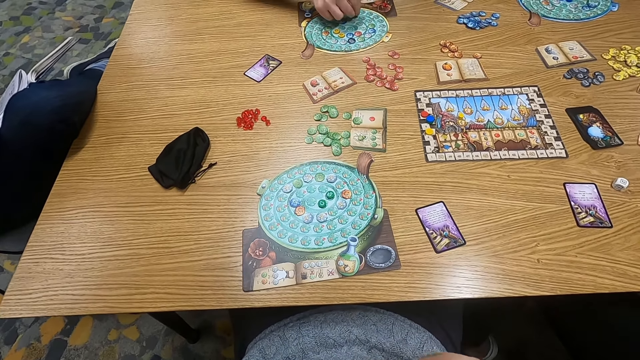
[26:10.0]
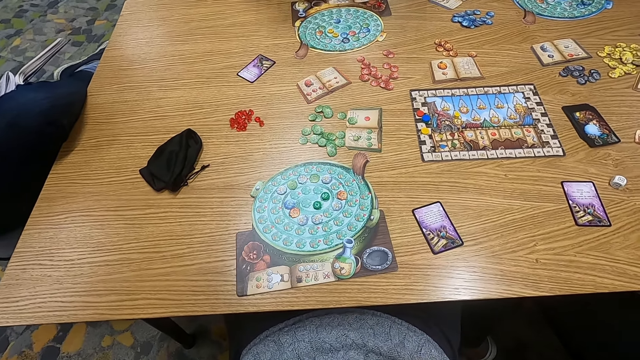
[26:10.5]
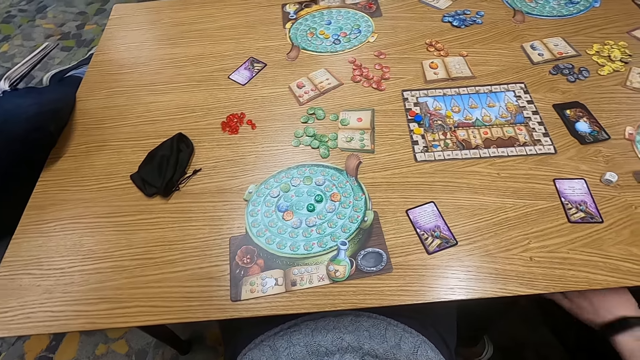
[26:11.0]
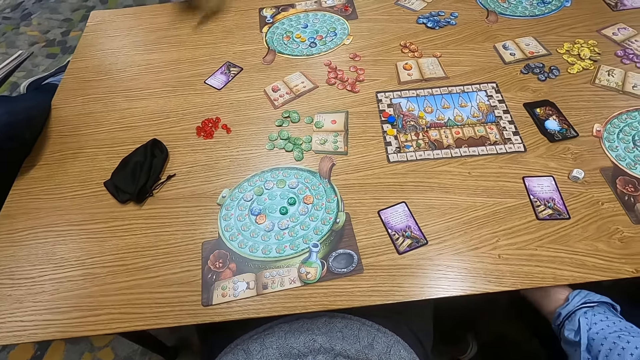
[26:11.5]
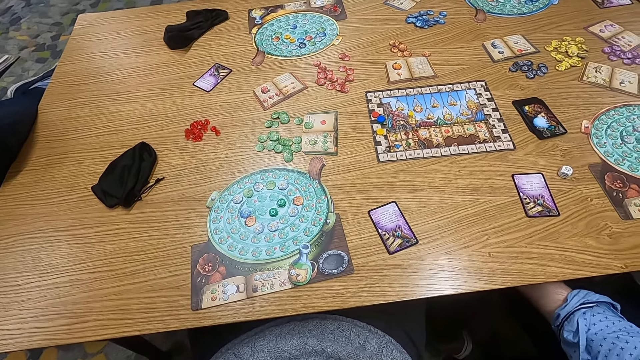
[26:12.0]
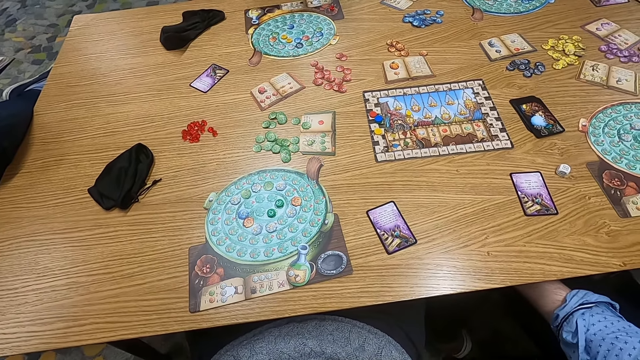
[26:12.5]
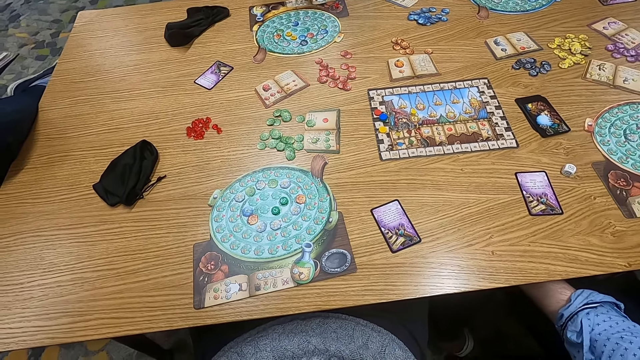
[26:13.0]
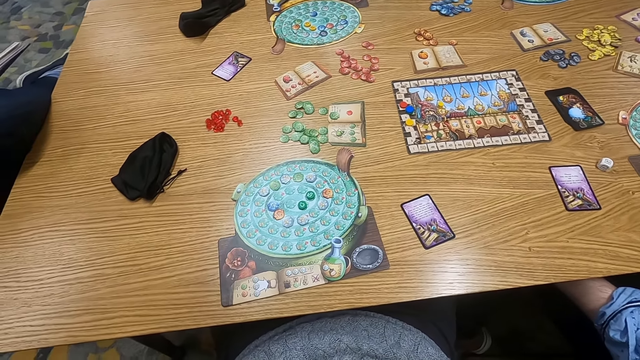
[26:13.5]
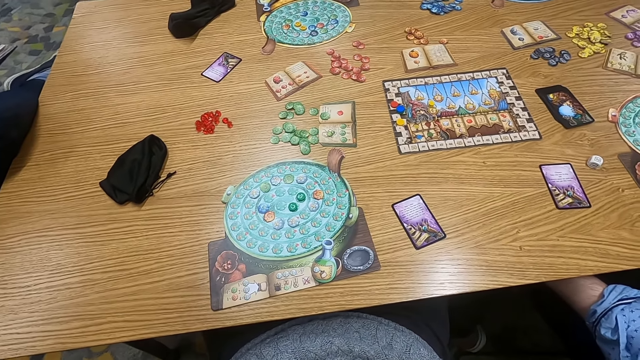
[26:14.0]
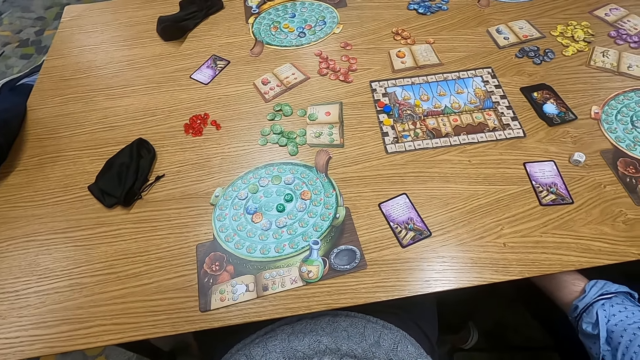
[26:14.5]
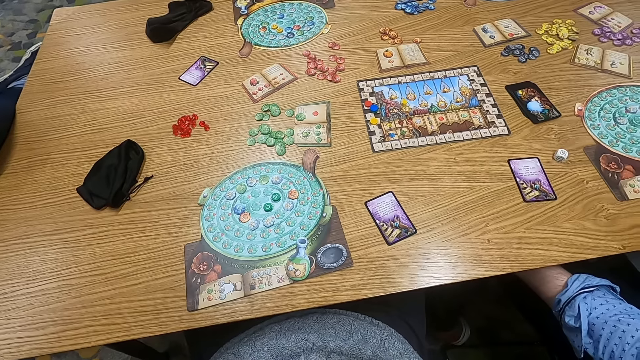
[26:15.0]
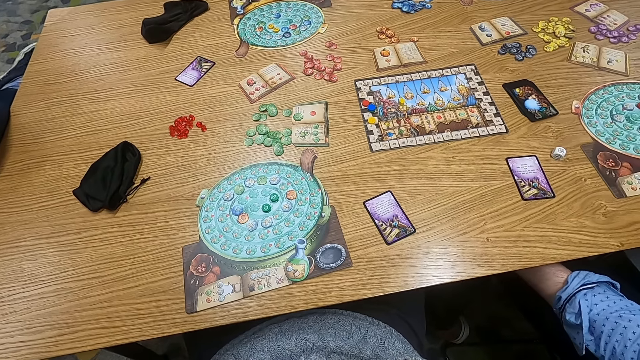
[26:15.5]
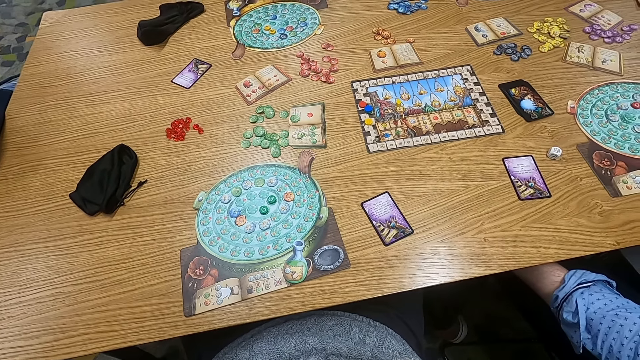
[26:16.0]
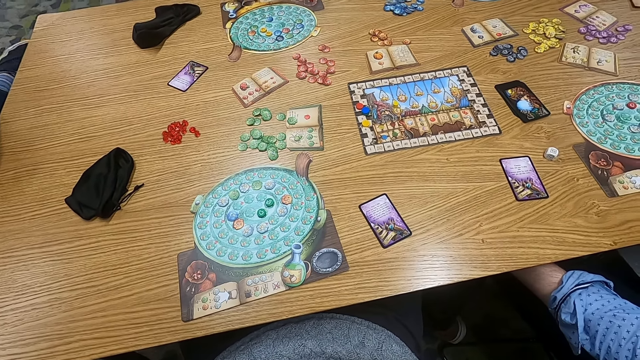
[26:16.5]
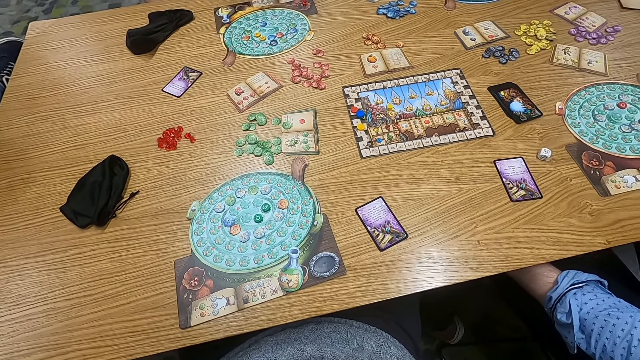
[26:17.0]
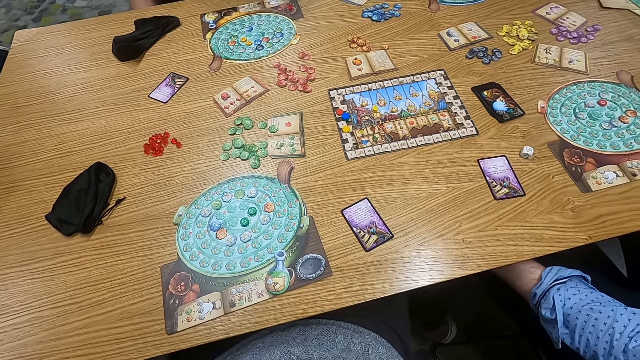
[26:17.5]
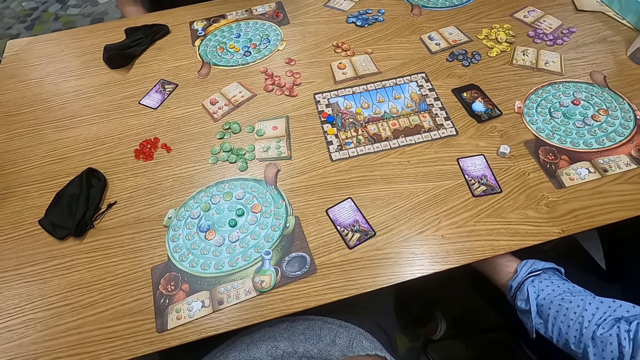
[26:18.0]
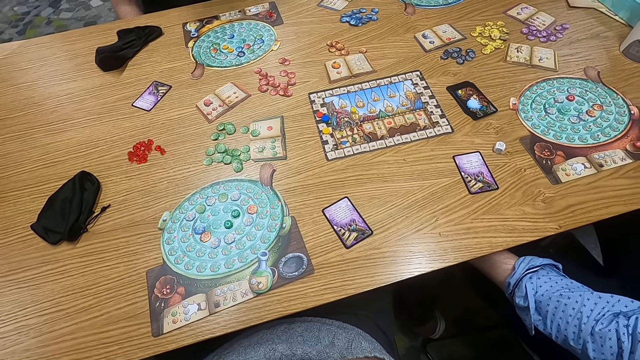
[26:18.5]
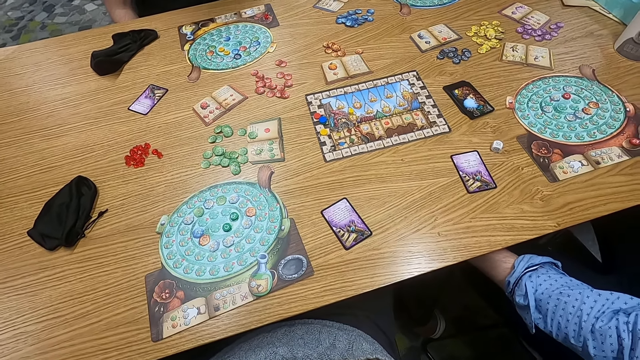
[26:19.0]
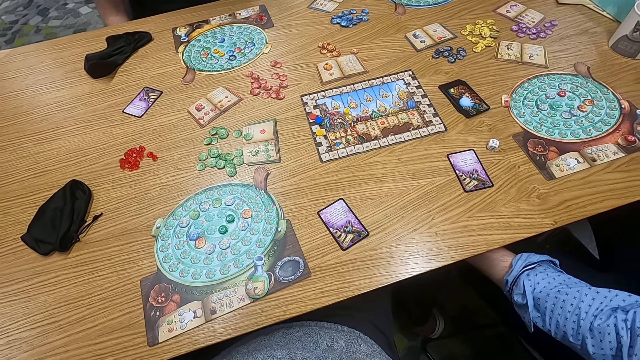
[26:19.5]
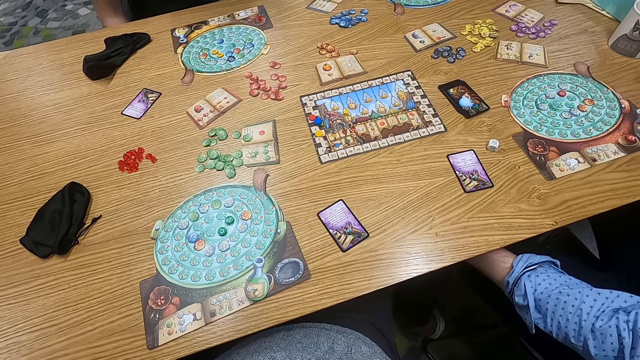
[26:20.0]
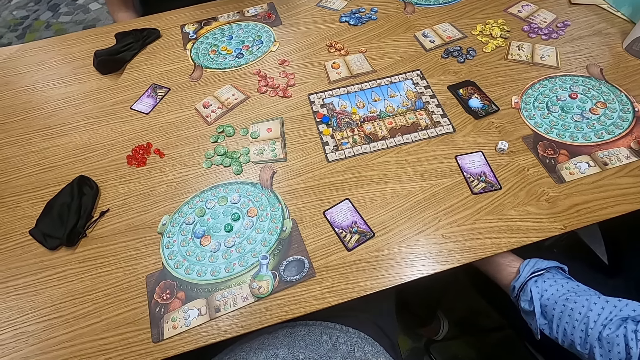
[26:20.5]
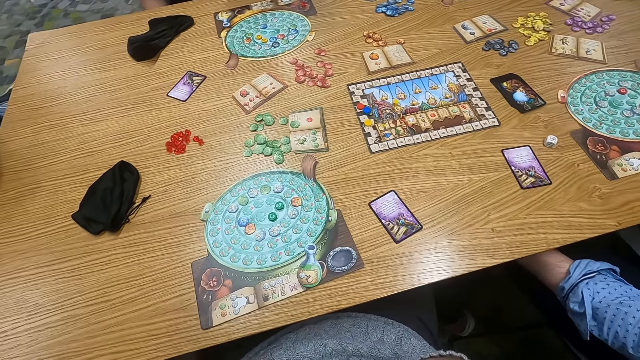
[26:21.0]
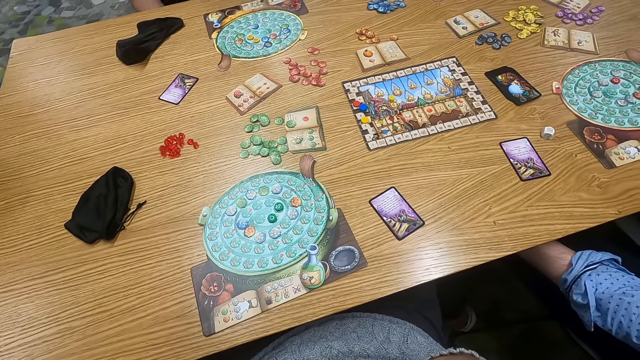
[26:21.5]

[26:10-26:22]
A man puts a point token on the table. The man puts a bag on the table. The camera wearer turns to the side.

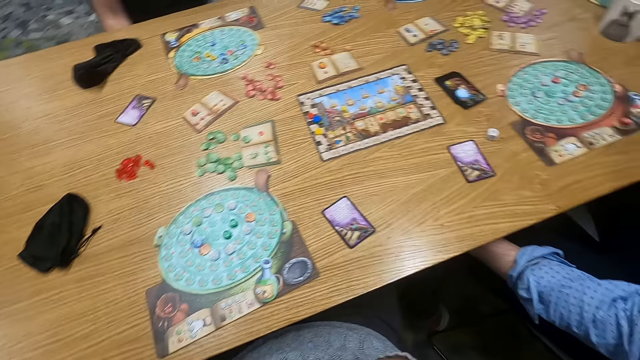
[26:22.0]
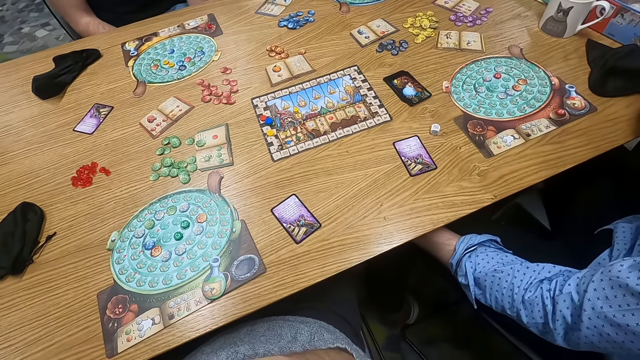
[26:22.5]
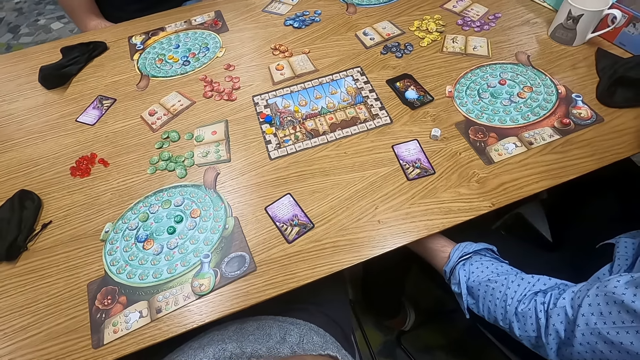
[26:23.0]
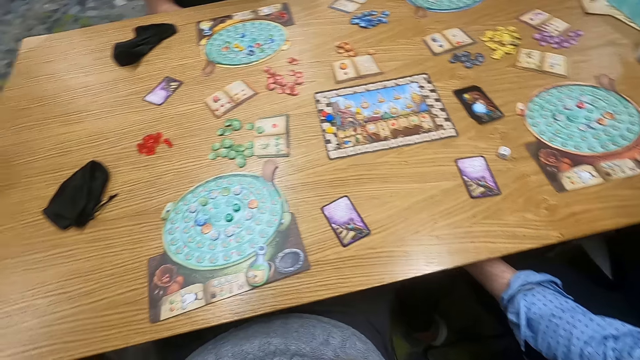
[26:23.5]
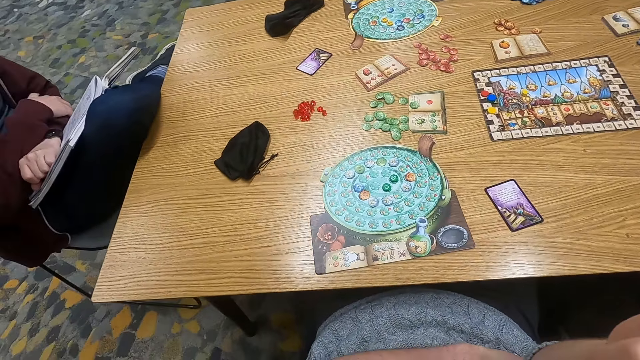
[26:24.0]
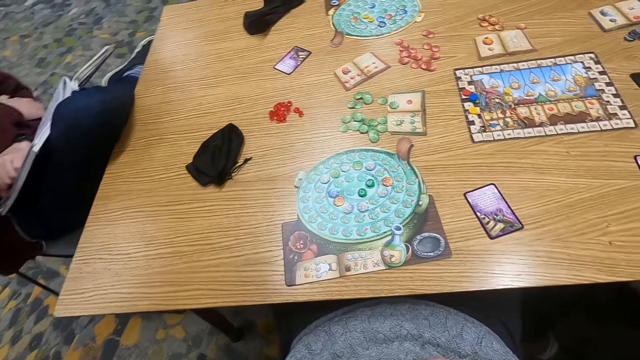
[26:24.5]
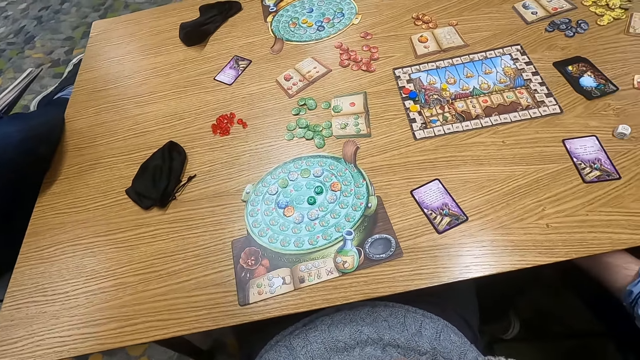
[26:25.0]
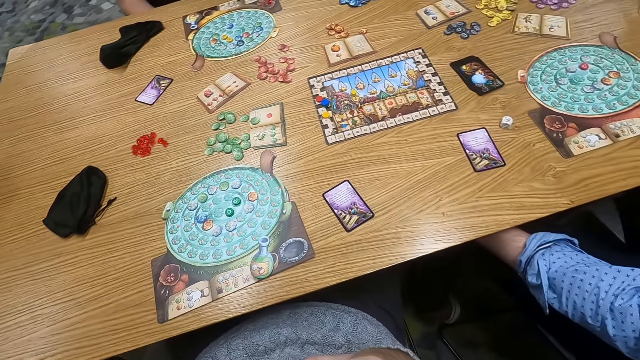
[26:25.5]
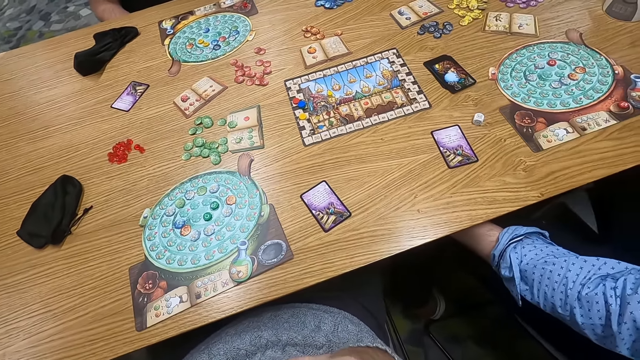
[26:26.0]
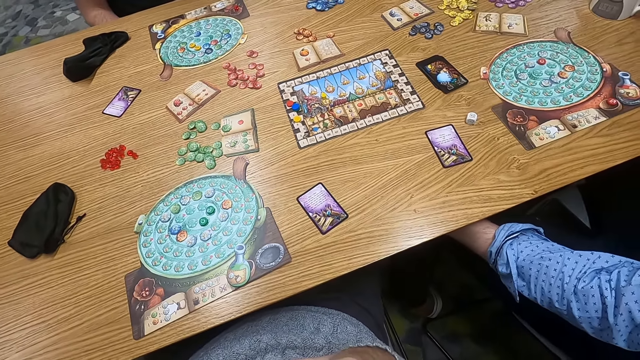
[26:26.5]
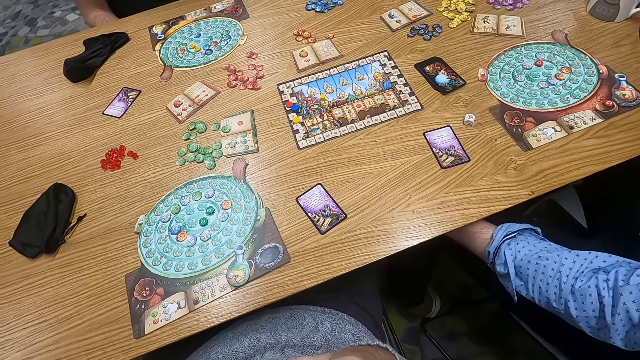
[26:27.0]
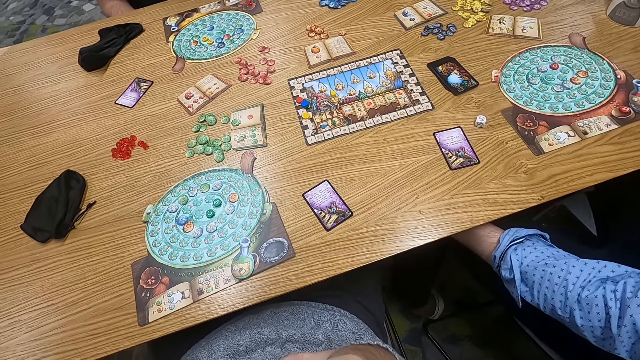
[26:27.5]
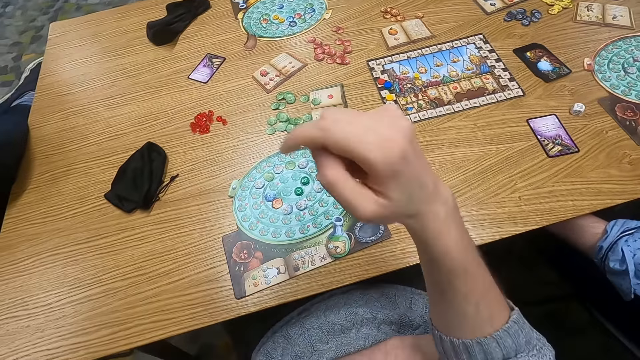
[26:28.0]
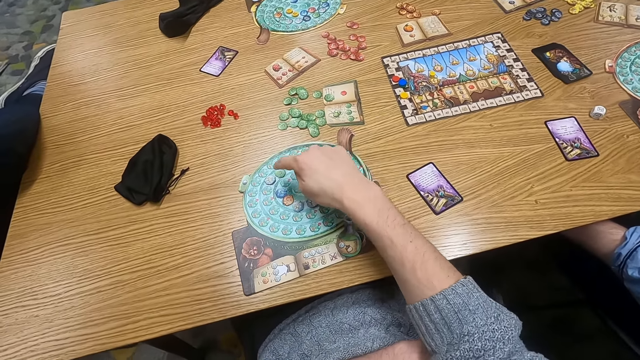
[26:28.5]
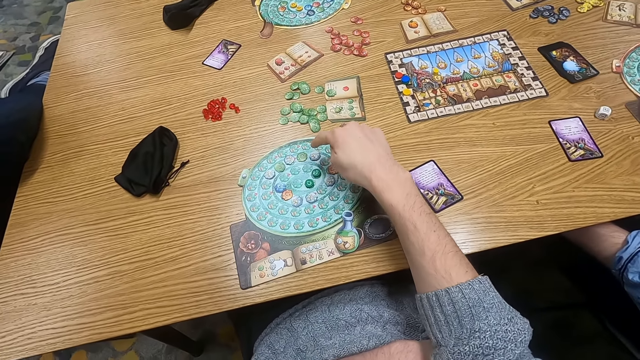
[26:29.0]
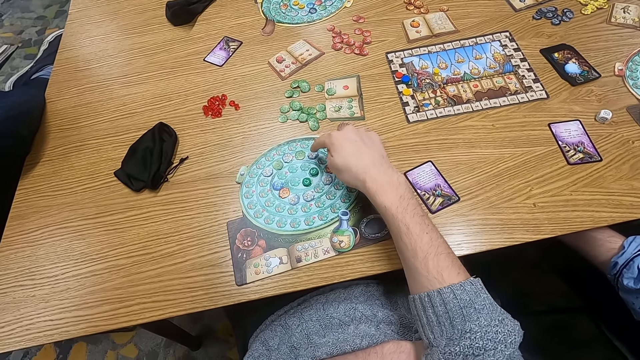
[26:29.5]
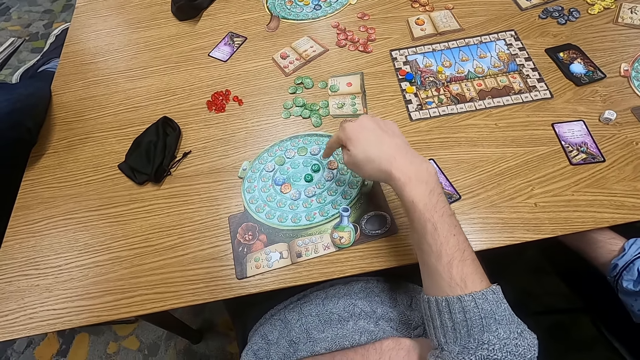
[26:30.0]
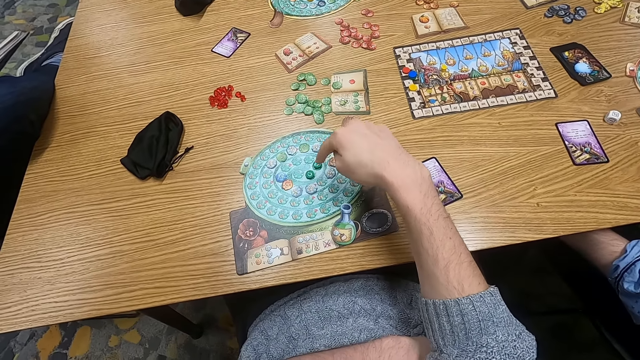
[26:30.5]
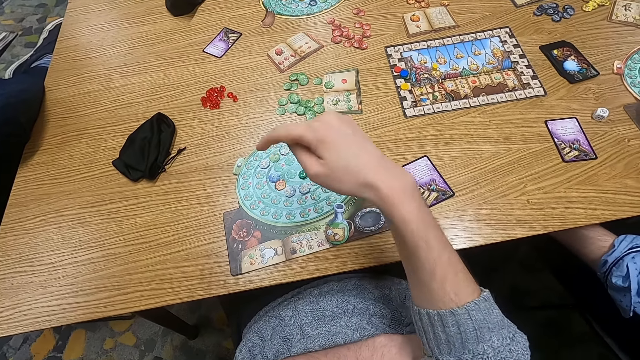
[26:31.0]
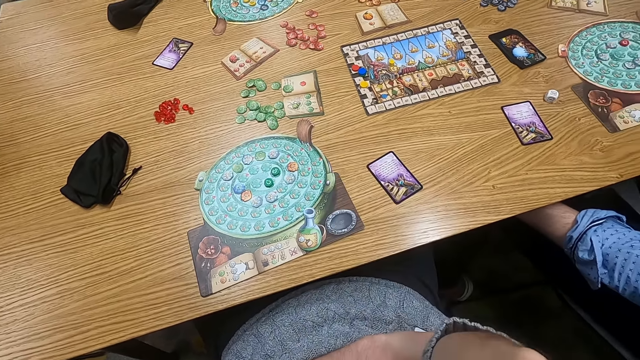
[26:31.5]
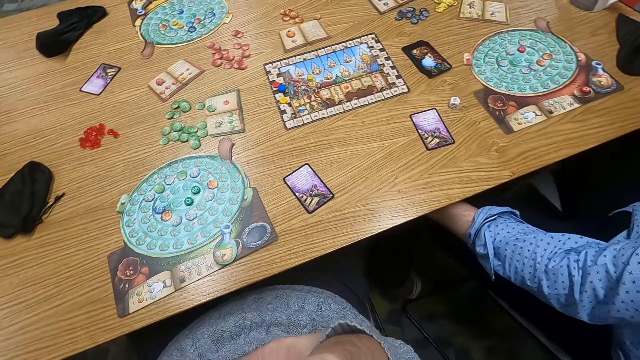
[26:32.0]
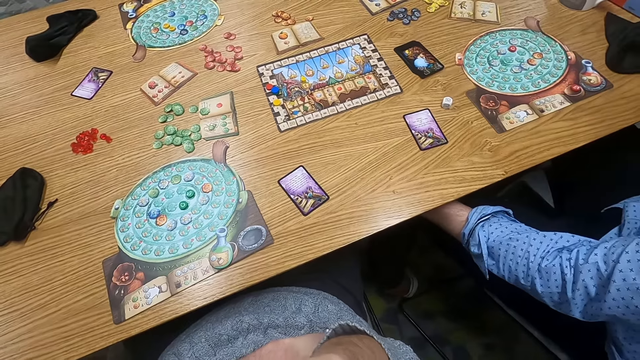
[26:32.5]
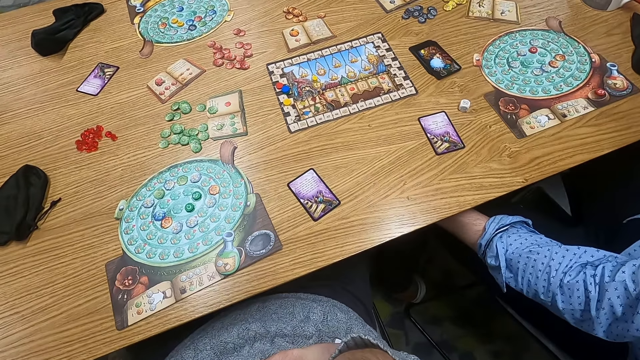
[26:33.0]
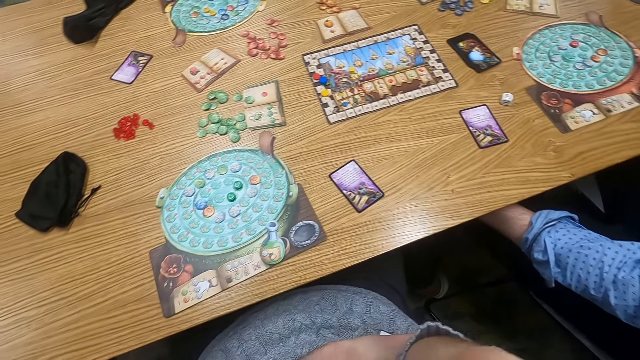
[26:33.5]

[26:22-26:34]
The camera wearer counts point tokens on the table. They turn to the side.
